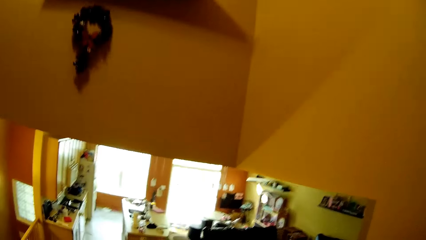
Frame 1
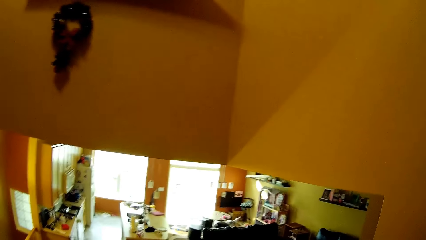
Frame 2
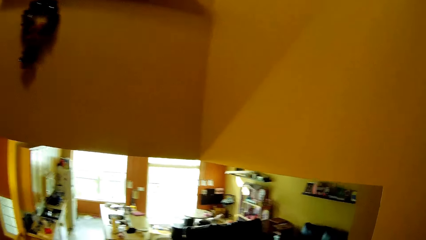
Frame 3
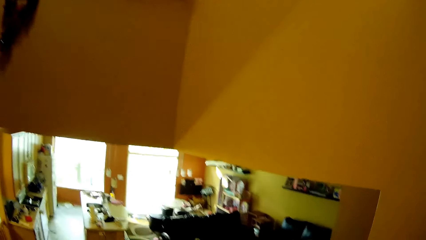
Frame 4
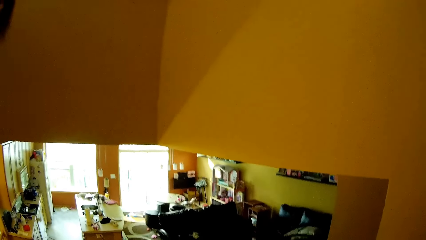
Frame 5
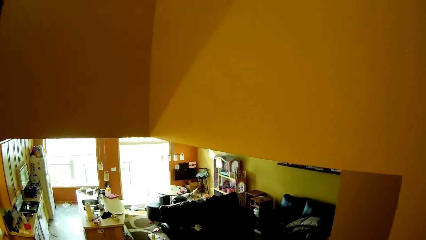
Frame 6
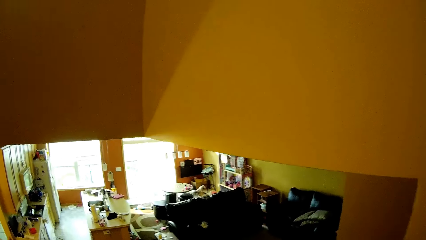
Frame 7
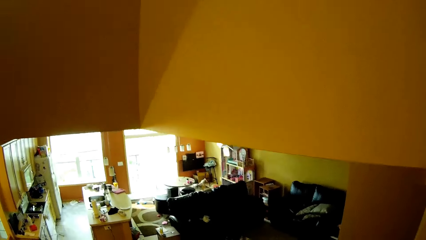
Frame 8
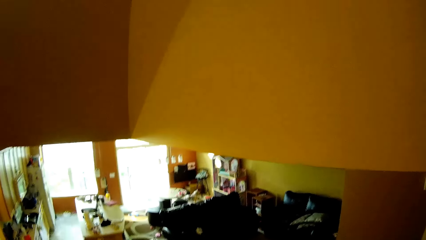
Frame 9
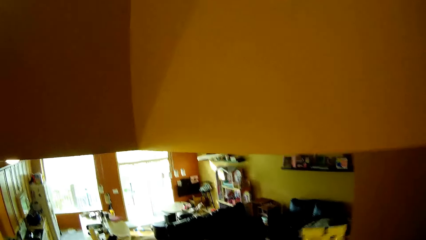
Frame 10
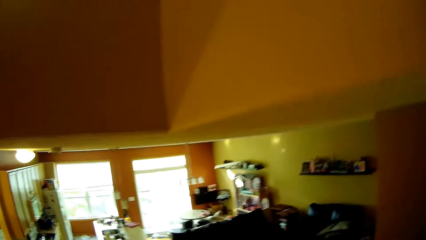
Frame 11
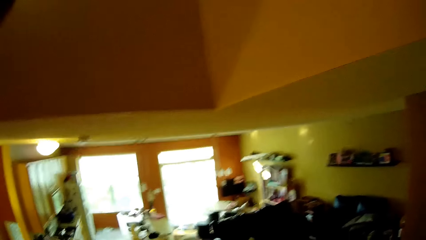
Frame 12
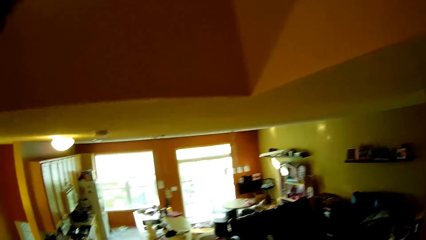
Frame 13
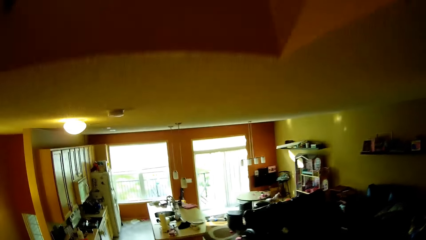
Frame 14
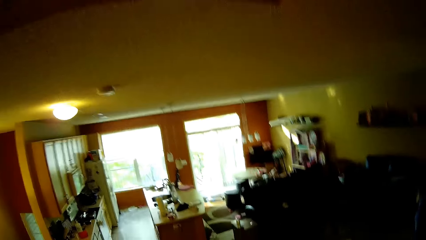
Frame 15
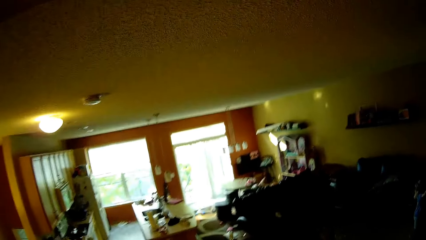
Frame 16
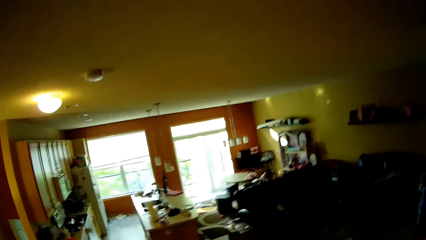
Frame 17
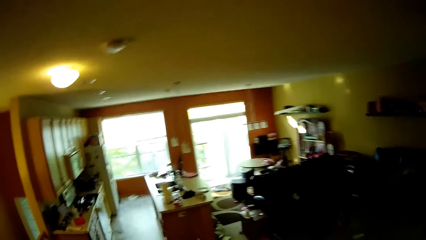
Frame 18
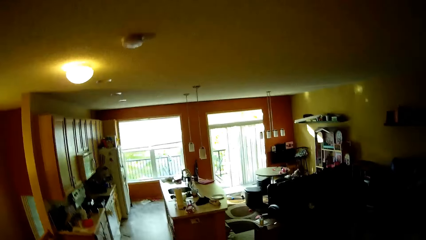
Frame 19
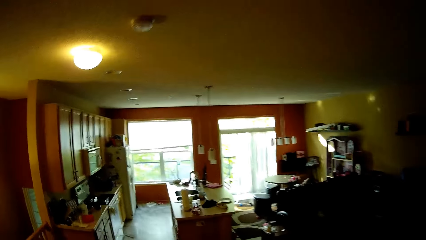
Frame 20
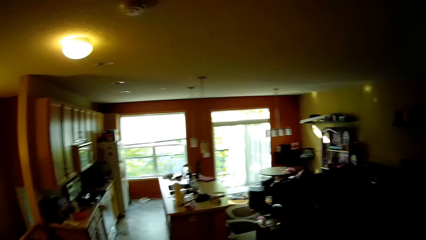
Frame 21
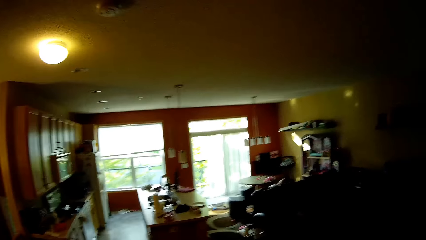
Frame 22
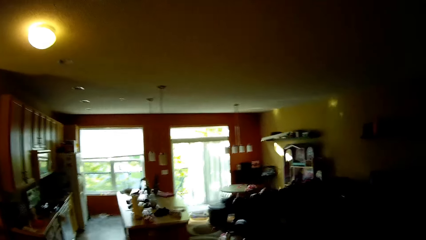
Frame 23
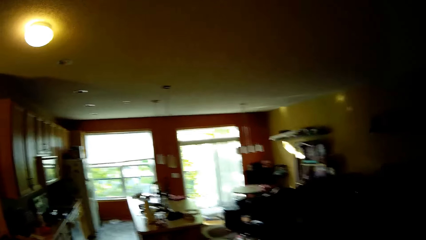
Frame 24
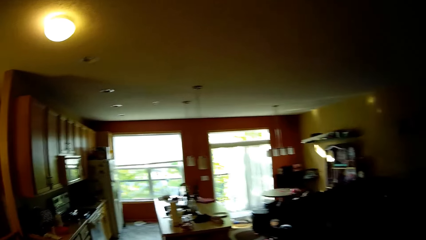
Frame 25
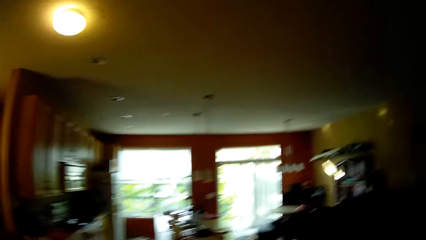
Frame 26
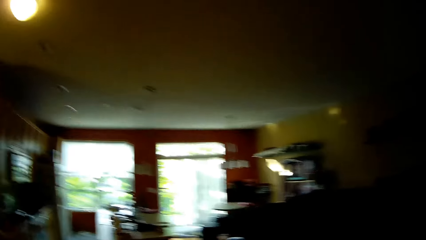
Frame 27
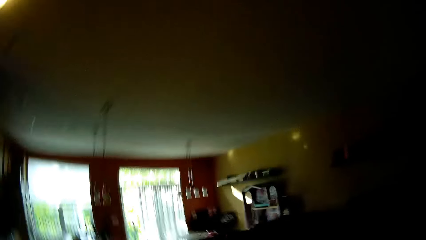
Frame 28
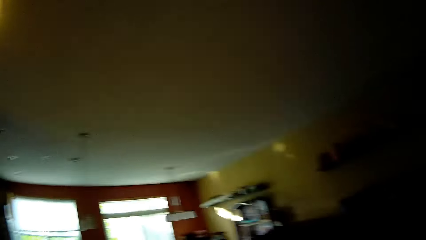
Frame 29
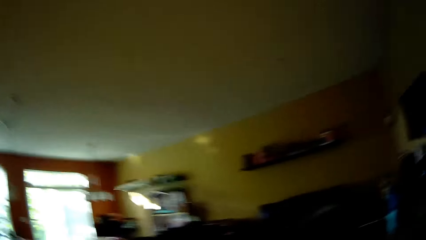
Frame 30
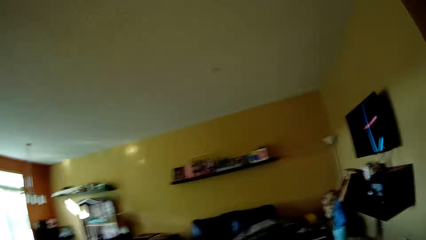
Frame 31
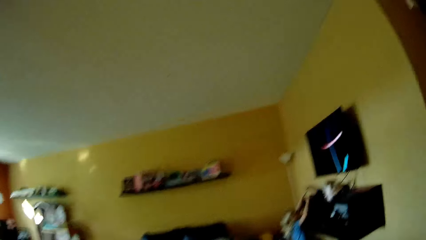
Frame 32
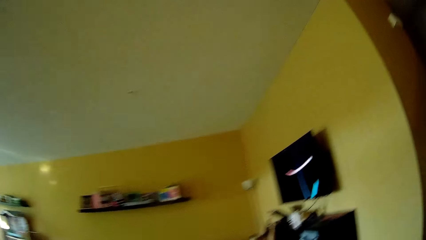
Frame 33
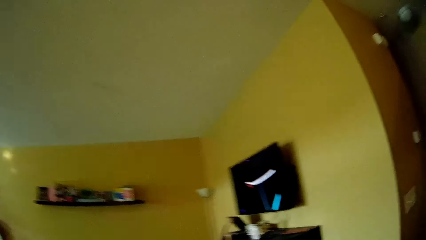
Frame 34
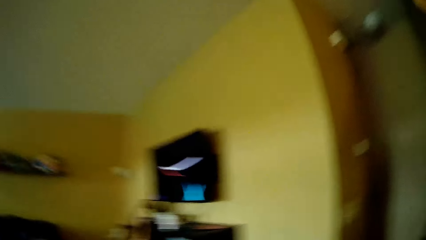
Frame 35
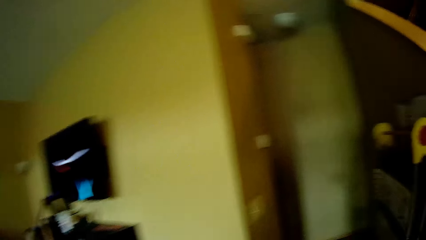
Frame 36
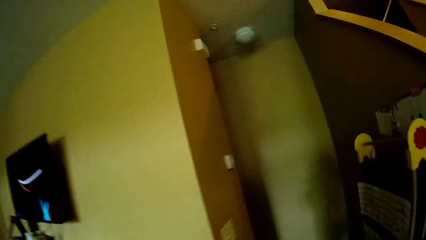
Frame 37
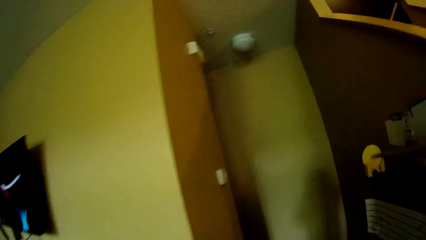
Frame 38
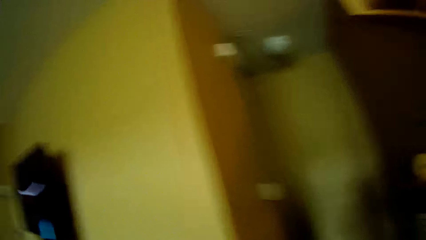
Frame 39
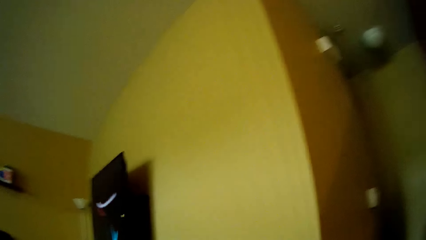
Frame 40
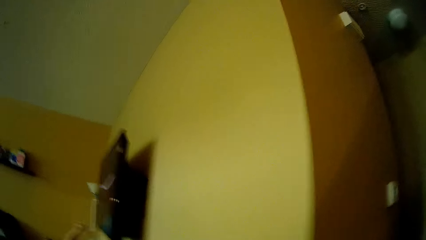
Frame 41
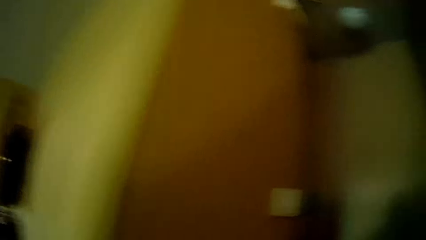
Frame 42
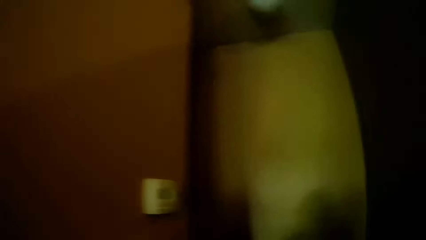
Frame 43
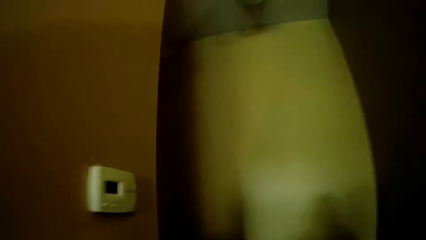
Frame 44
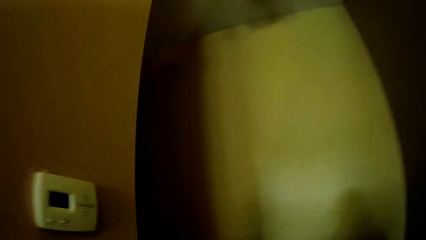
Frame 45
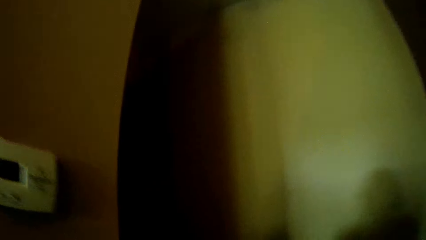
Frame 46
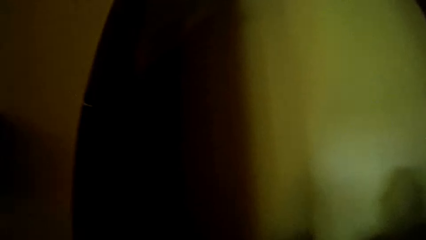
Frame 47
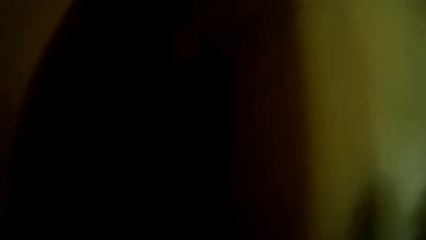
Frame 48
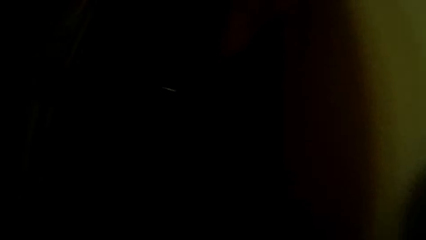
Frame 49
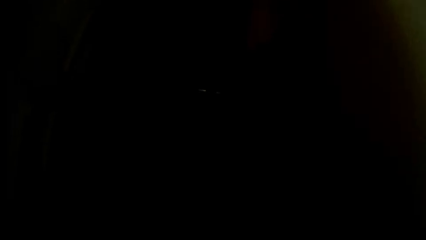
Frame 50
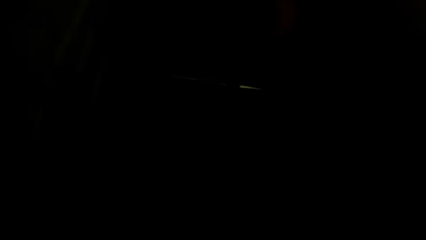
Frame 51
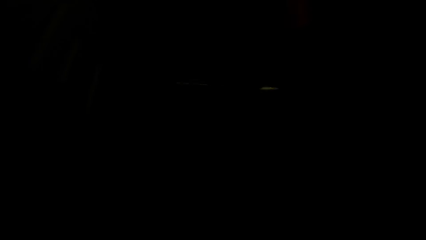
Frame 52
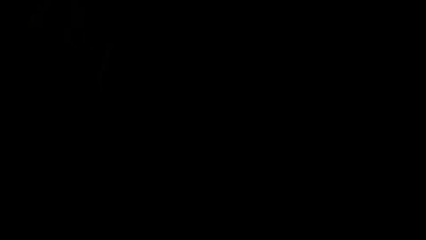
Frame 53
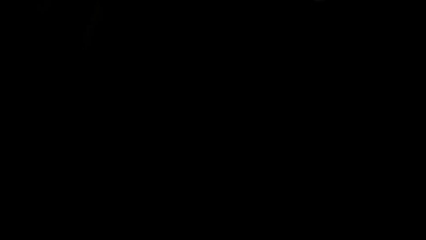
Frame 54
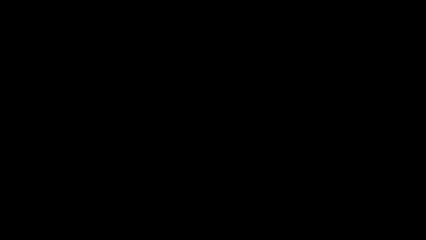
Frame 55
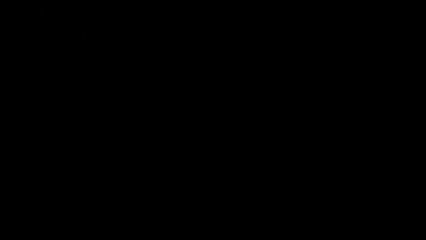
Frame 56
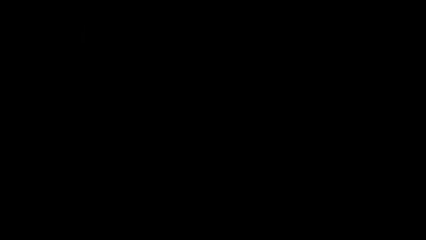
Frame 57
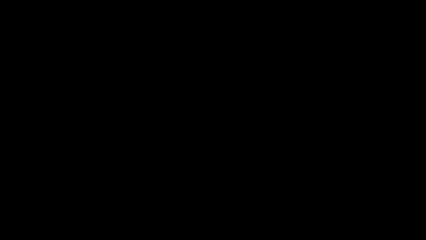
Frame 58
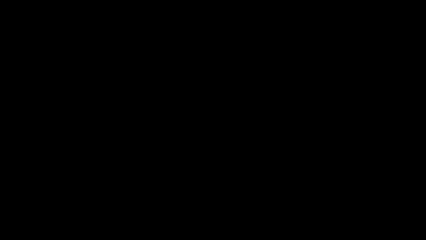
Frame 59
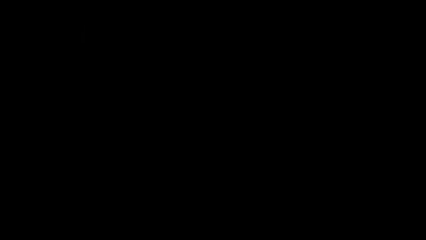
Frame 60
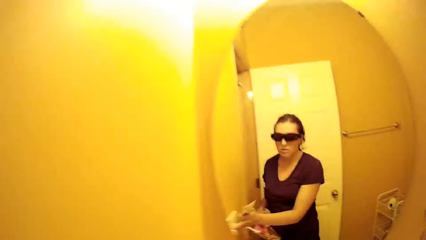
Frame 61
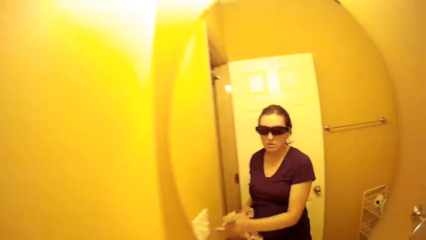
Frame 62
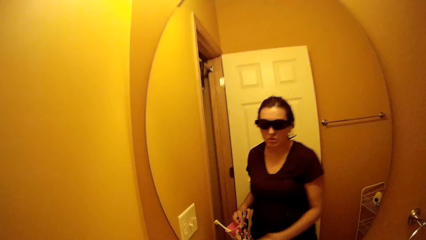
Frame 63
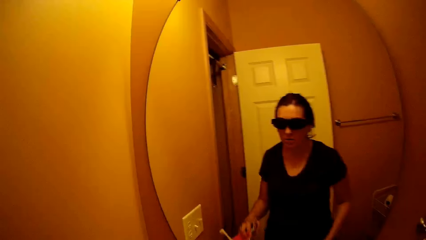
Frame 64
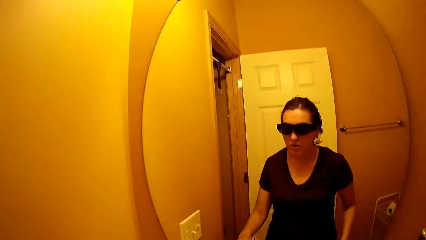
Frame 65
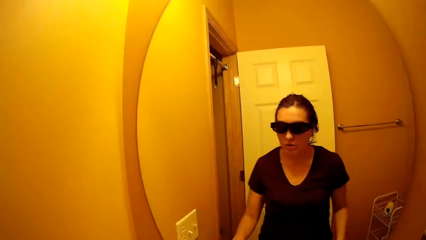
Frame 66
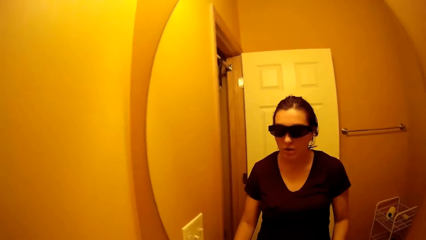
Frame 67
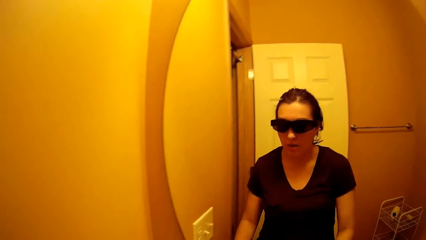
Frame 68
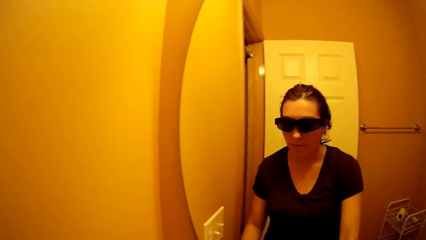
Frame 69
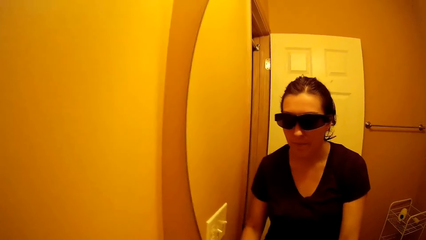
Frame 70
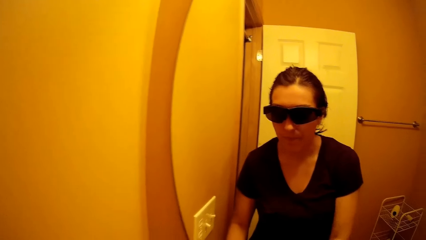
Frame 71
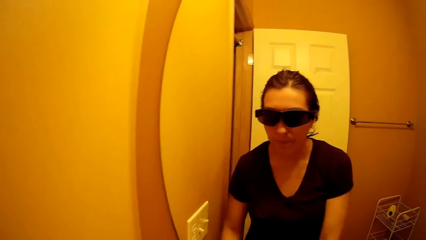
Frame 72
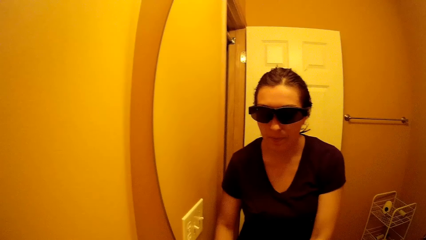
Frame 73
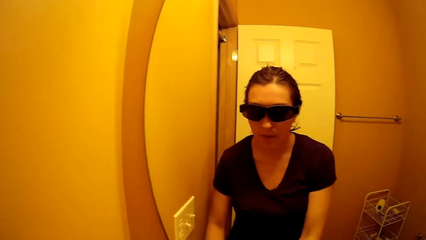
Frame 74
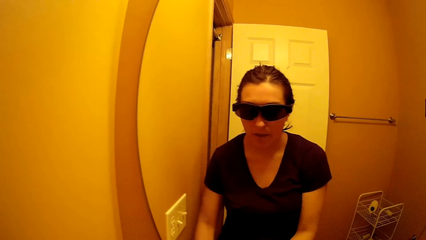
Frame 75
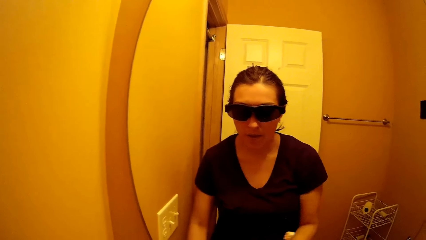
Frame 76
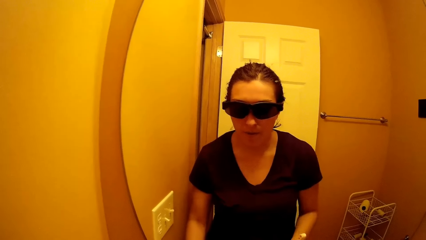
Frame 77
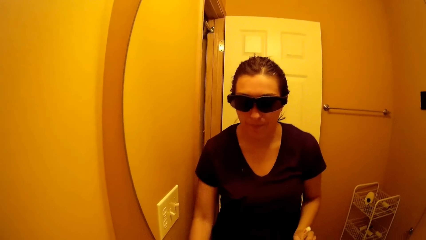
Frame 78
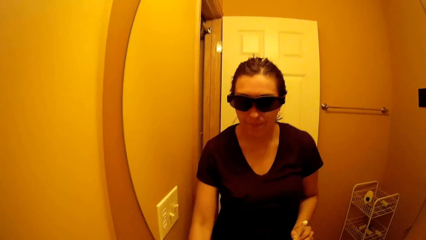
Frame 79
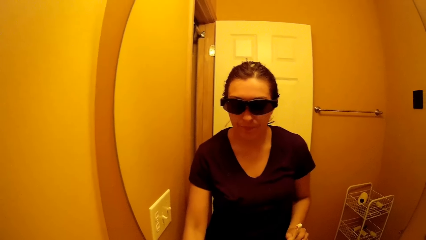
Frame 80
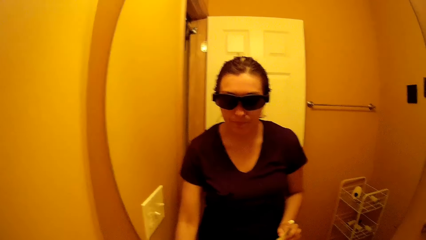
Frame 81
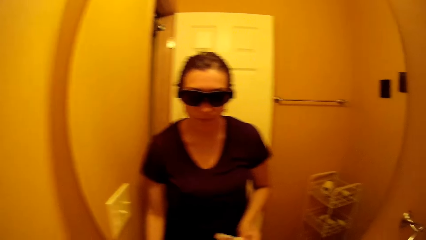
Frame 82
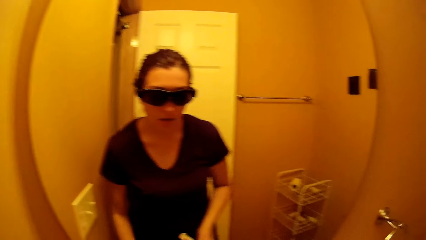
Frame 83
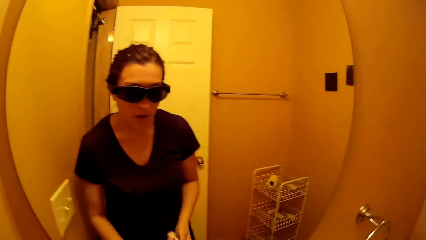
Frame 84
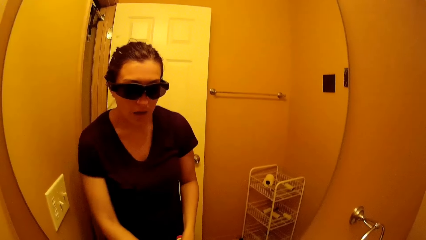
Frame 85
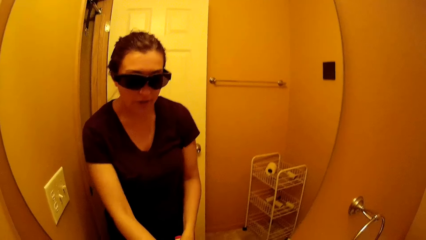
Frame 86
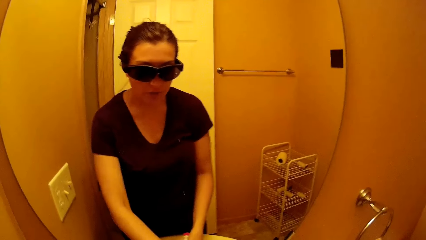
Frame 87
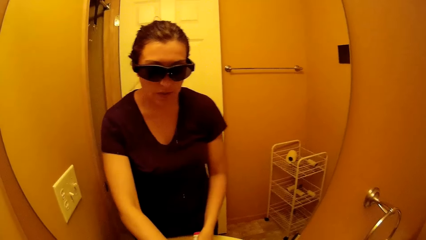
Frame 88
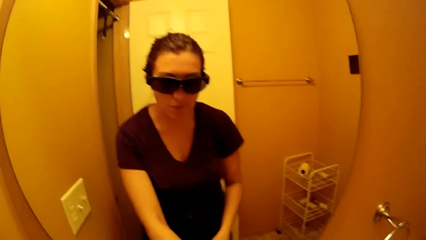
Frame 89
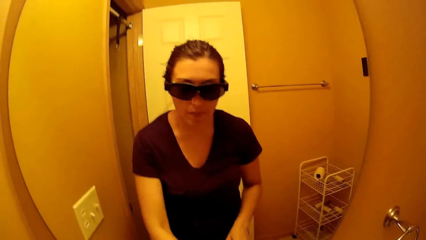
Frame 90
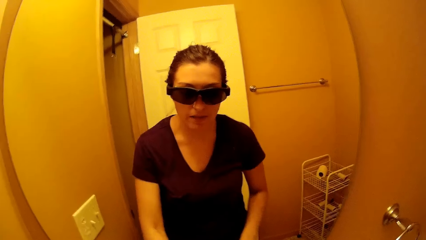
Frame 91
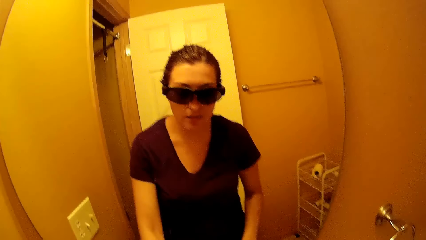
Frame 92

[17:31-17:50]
The camera wearer walks around the house. The child touches the television set with both hands. The camera wearer walks into a new bathroom. She turns on a light switch in the new bathroom with her right hand. The child walks around. The camera wearer places a cup and some toothbrushes on another sink with her left hand. The child talks to the camera wearer. The camera wearer holds a toothbrush with her right hand. The child does something. The camera wearer talks to the child.
